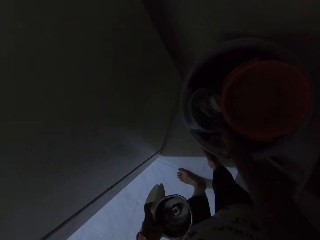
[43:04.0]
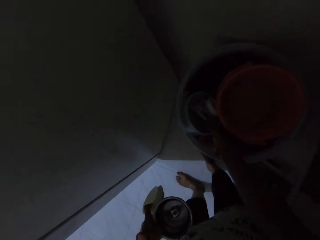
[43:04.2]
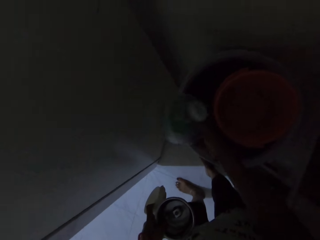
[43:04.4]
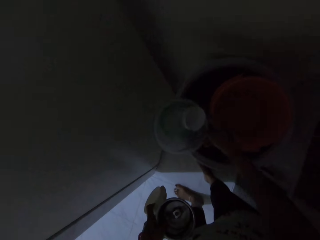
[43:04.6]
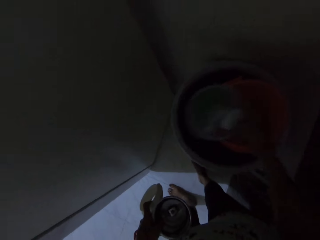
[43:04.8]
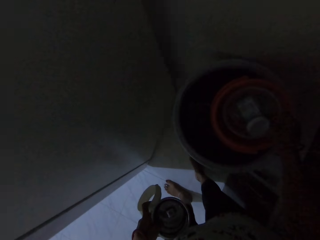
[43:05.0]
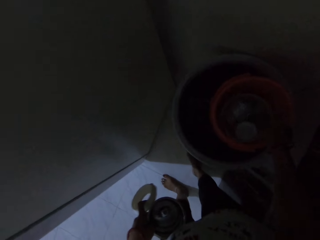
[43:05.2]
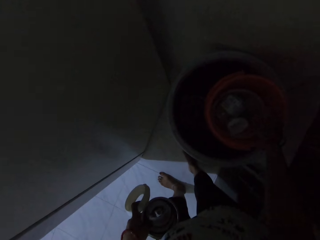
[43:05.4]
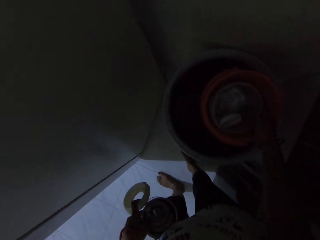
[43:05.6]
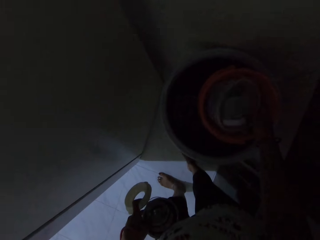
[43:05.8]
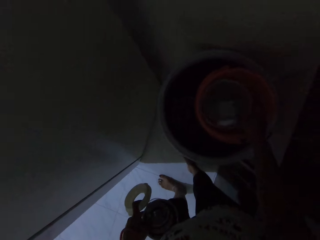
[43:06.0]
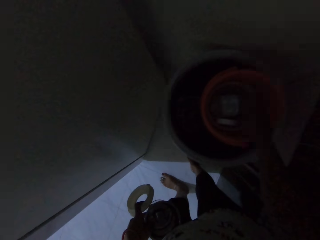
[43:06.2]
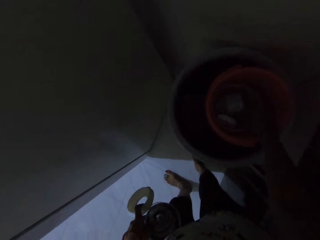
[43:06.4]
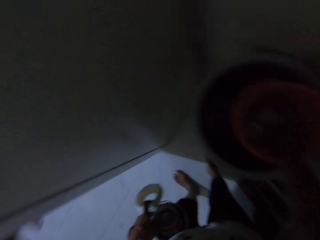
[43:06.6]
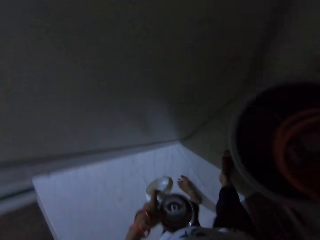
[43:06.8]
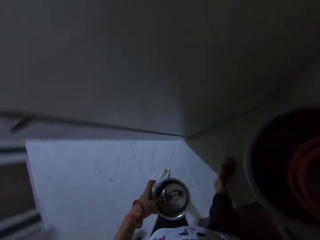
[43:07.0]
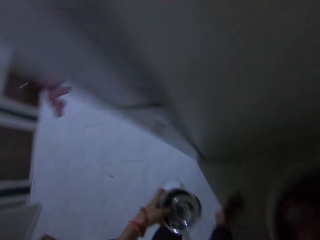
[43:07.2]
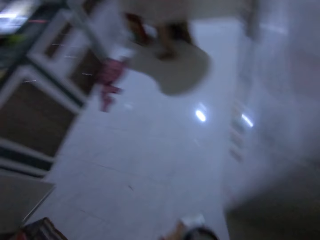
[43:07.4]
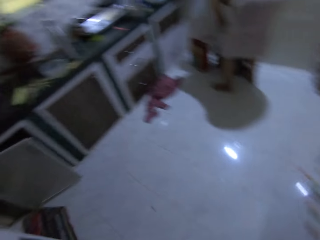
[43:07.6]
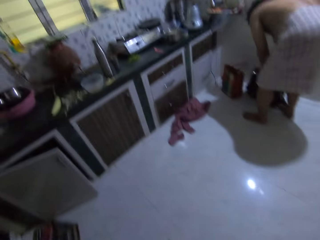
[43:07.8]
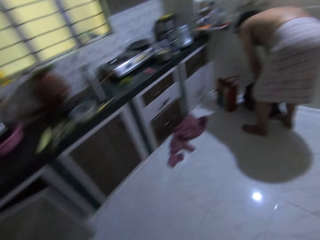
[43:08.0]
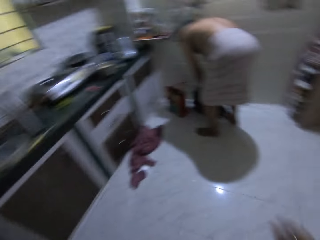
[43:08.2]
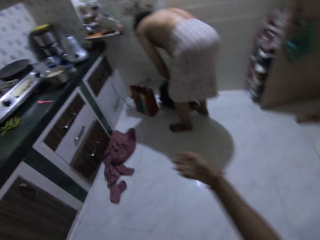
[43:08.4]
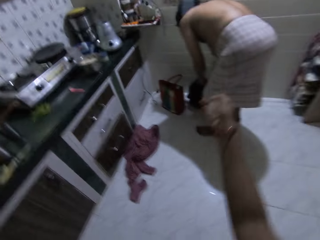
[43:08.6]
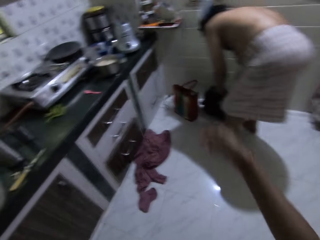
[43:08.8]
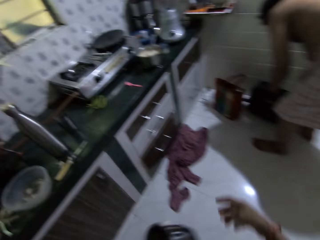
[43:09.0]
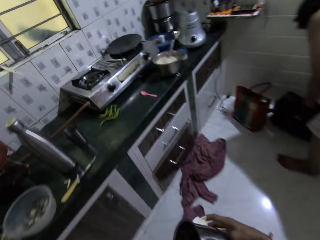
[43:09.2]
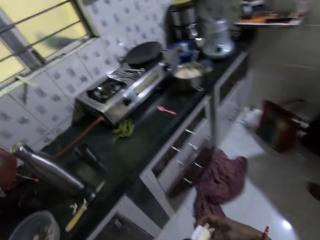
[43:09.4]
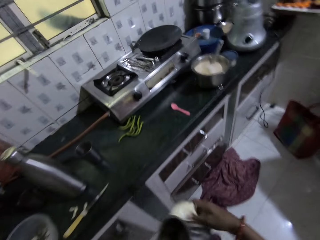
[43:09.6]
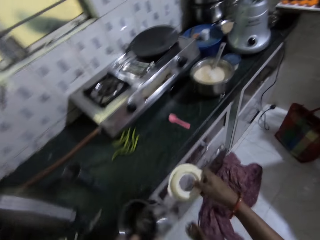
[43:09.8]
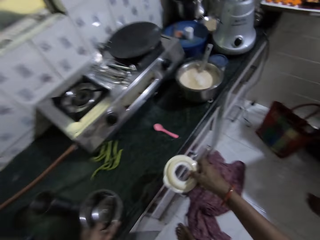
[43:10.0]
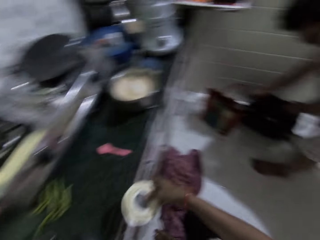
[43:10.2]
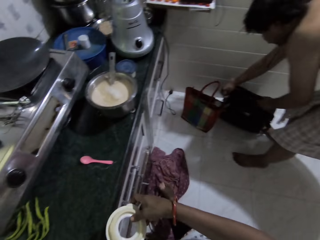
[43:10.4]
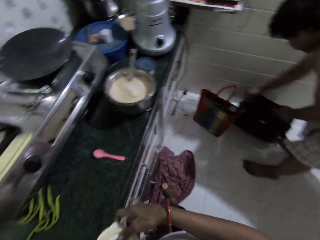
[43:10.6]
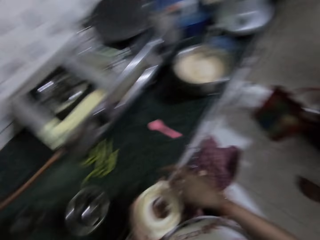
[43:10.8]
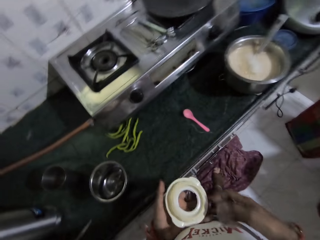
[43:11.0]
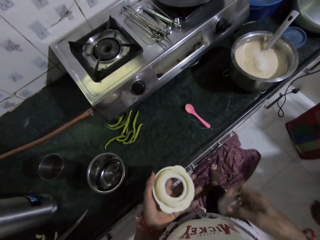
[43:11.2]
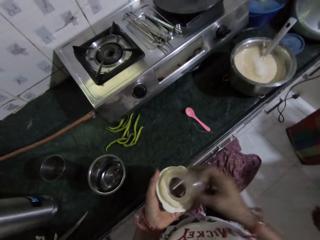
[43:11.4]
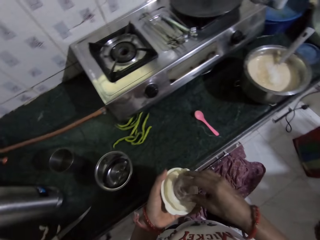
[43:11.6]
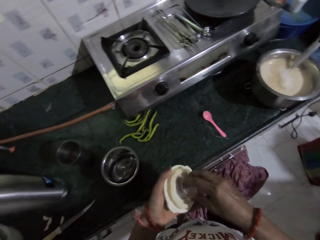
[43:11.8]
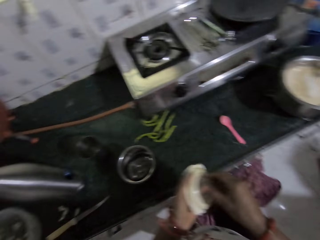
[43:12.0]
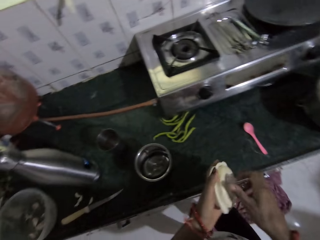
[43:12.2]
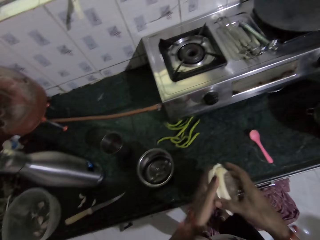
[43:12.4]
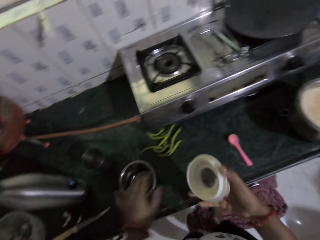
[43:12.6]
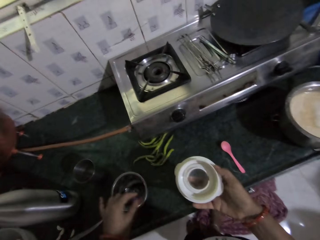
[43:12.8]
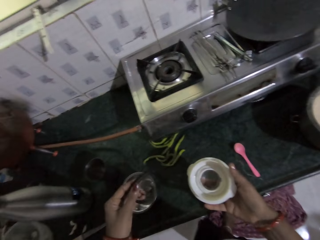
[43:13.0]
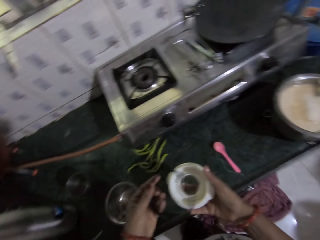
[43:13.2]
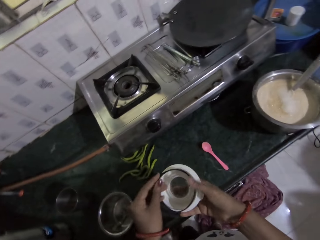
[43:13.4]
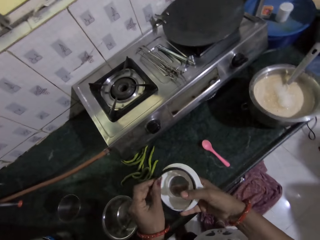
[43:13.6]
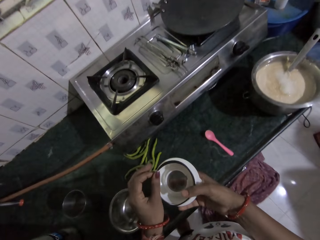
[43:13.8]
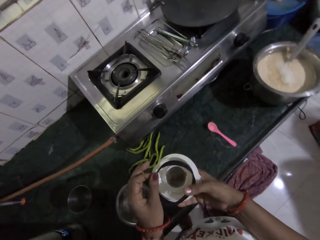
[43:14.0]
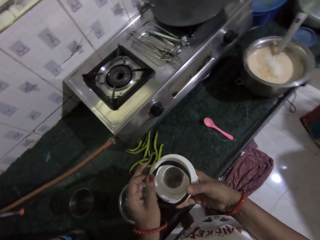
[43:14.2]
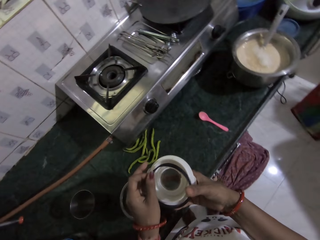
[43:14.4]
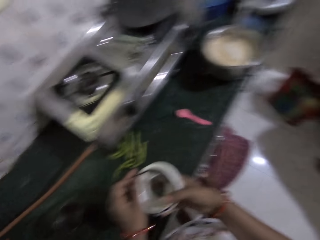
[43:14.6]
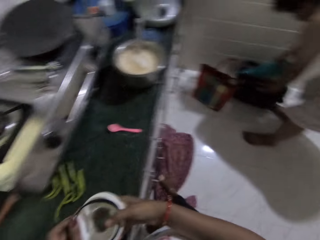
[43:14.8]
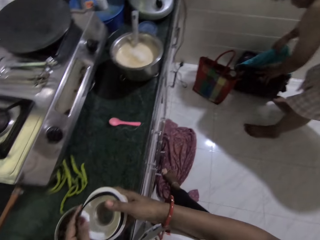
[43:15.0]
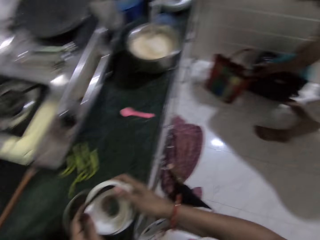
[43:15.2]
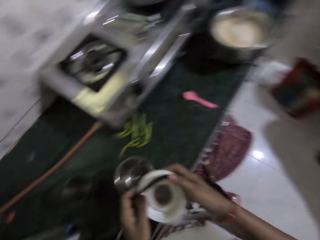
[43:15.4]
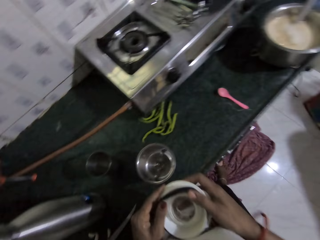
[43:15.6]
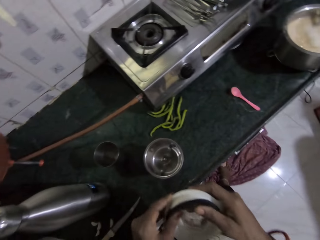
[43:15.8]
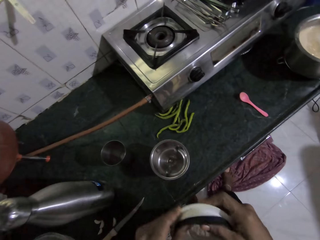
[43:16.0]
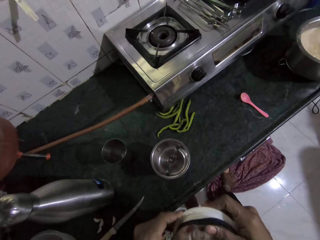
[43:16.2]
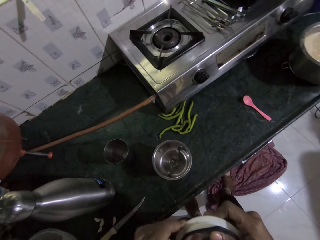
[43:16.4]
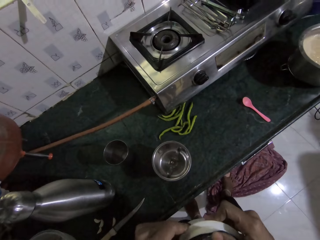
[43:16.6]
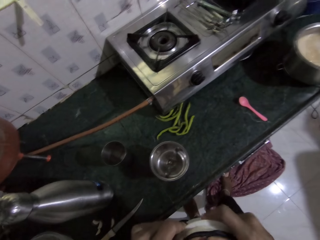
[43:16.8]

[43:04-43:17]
The camera wearer picks up a bowl from the bucket with her right hand. She drops the bowl in the bucket with her right hand. She picks up a filter cap from the bucket with her right hand. A man searches a bag on the floor with both hands. The camera wearer interacts with the man. She walks around the house. She passes the lid from her left hand to her right hand. She drops the small bowl on the kitchen counter with her left hand. She passes the lid from her right hand to her left hand. She joins the blender. She fixes the filter cap in her right hand to the lid in her left hand. She passes the lid from her left hand to her right hand. She picks up a silicon seal ring from the small bowl on the kitchen counter with her left hand. She fixes the silicon seal ring into the lid with both hands. The man holds a cloth in the bag on the ground with his right hand.

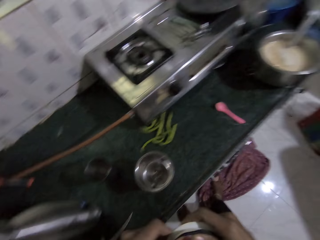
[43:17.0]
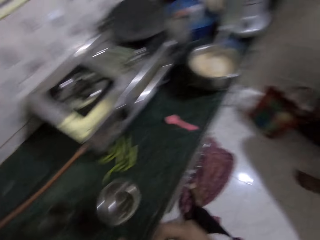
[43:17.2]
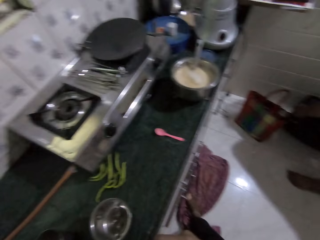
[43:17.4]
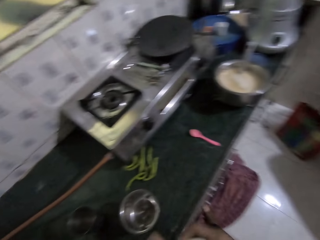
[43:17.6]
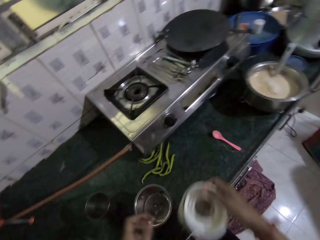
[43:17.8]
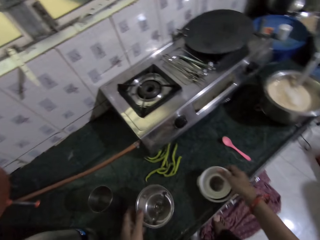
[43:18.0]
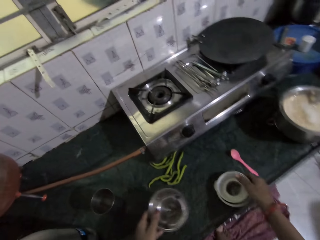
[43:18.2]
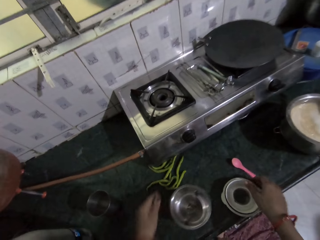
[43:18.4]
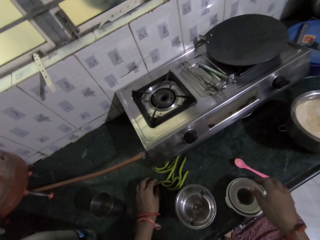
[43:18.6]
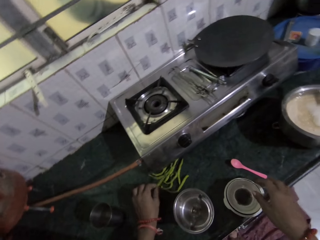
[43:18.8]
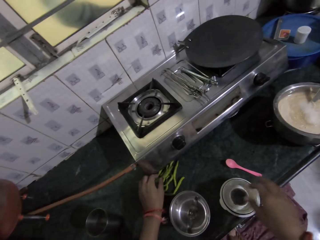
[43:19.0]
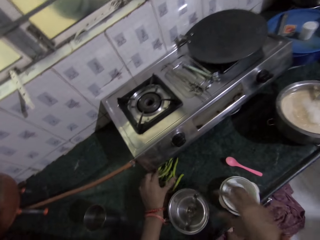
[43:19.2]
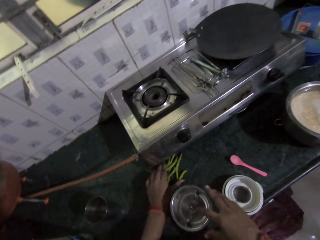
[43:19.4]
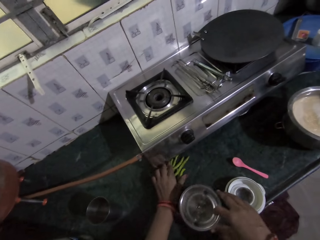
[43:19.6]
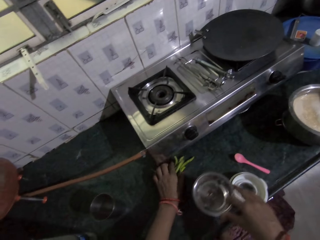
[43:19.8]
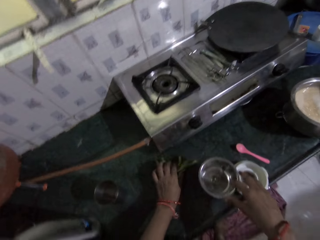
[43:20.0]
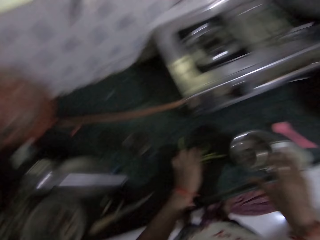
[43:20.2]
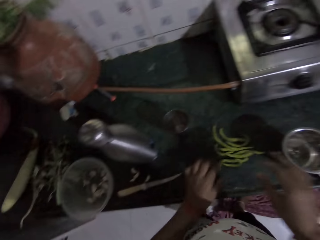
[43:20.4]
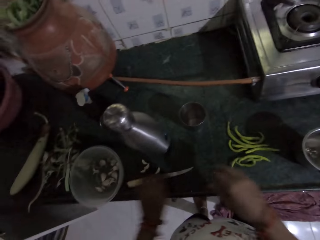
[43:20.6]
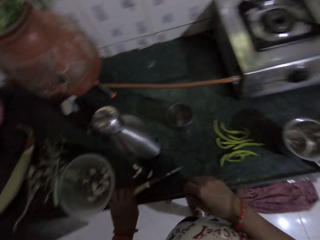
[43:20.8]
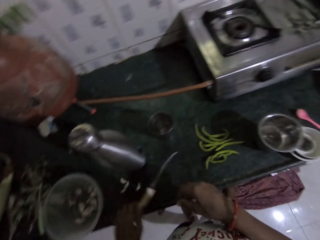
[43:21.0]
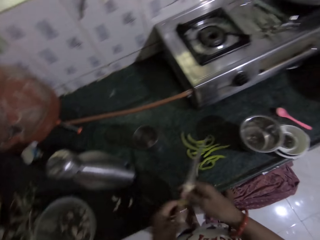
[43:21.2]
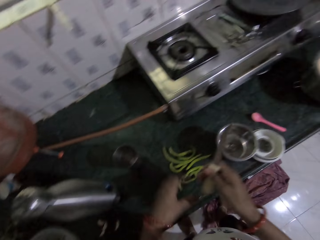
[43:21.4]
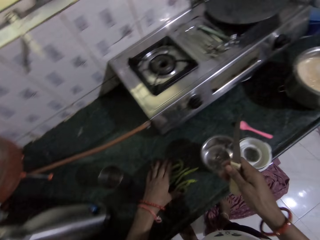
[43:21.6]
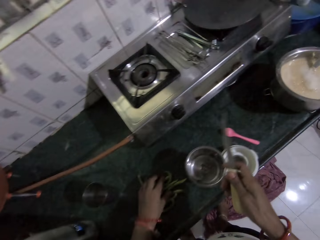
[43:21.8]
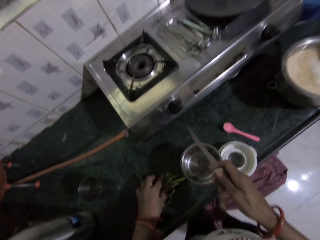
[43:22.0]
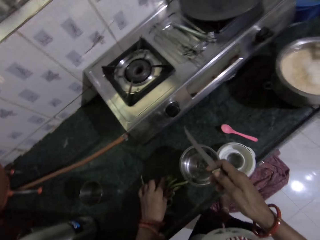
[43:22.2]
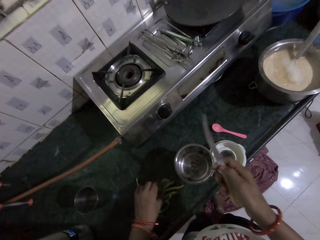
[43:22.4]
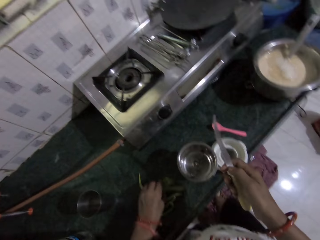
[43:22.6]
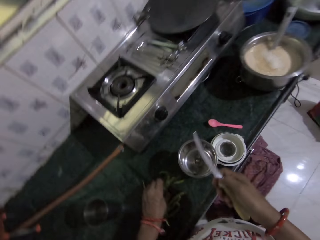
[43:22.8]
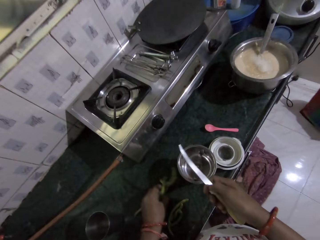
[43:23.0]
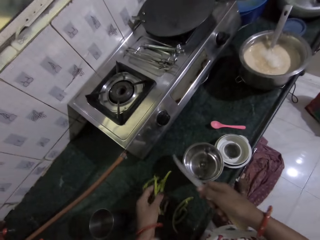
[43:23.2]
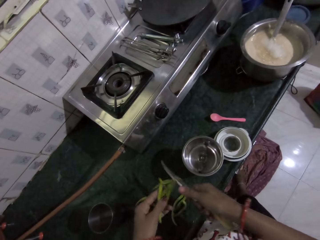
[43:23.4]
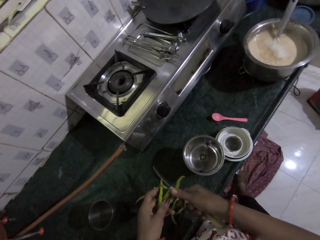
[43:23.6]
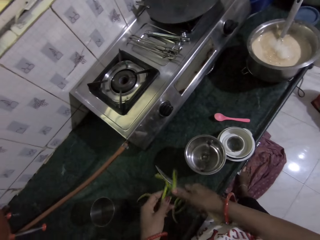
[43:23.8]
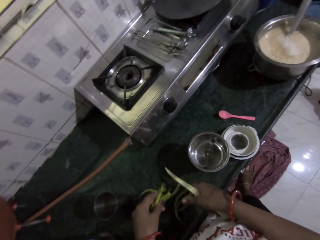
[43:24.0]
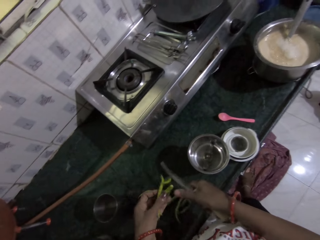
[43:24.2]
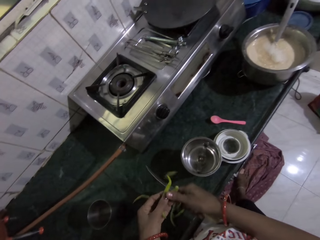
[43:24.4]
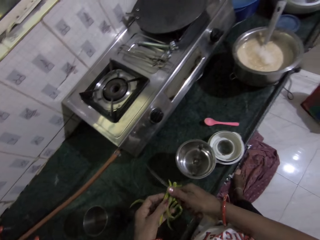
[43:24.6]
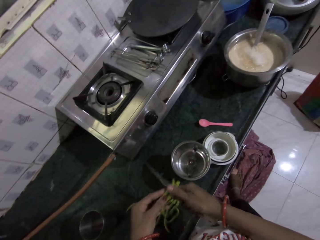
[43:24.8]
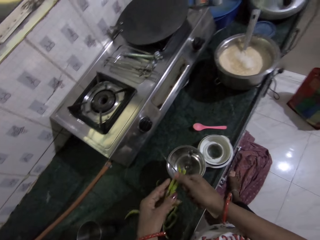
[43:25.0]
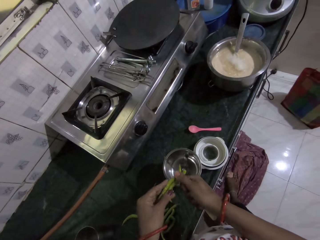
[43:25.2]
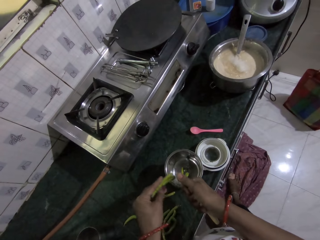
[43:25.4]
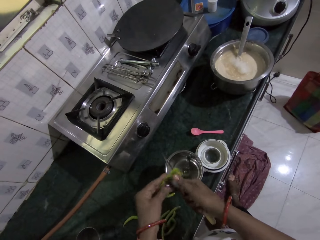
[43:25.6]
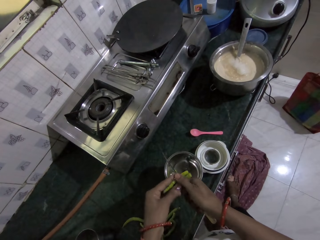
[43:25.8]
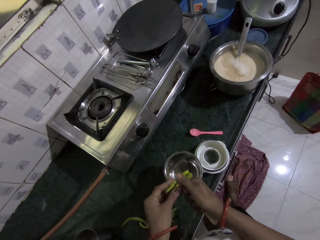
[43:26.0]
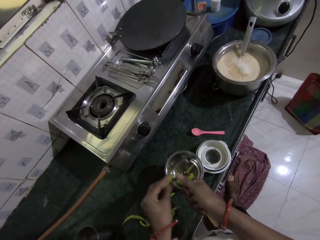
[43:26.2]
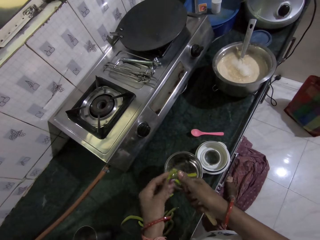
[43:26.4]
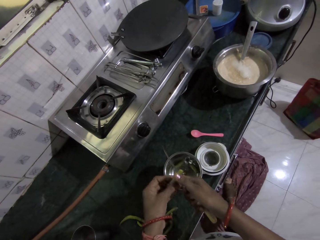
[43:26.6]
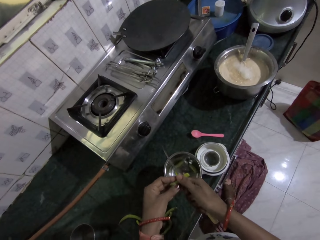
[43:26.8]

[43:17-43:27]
The camera wearer moves the small bowl on the kitchen counter with her left hand. She drops the lid on the kitchen counter with her right hand. She picks up a green bean from the kitchen counter with her left hand. She drops the green bean on the kitchen counter with her left hand. She moves some green beans on the kitchen counter with her left hand. She moves the small bowl on the kitchen counter with her right hand. She picks up the knife from the kitchen counter with her left hand. She passes the knife from her left hand to her right hand. She moves the green beans on the kitchen counter with her left hand. She picks up the green beans from the kitchen counter with her left hand. She slices the green beans in her left hand with the knife in her right hand into the small bowl on the kitchen counter.
